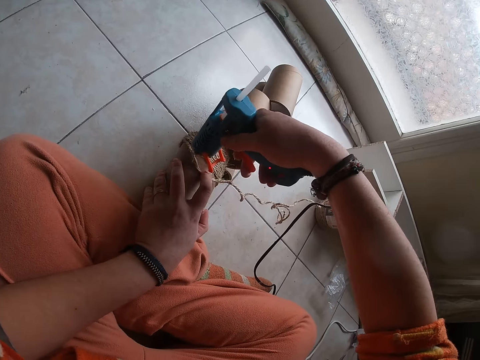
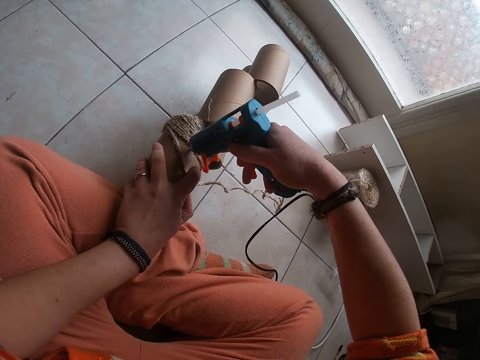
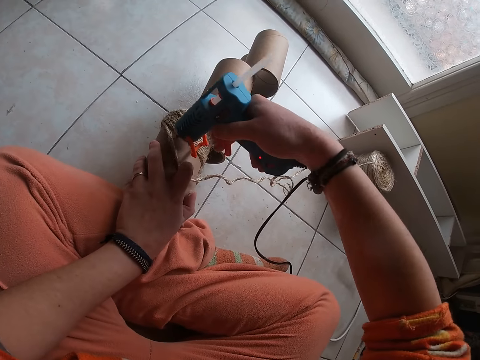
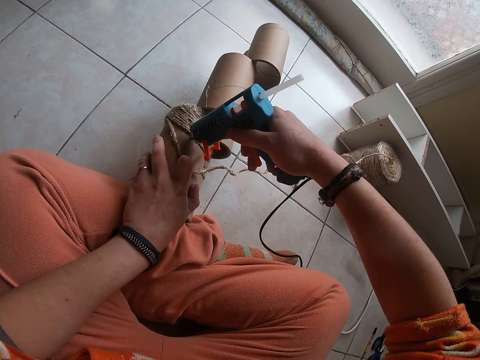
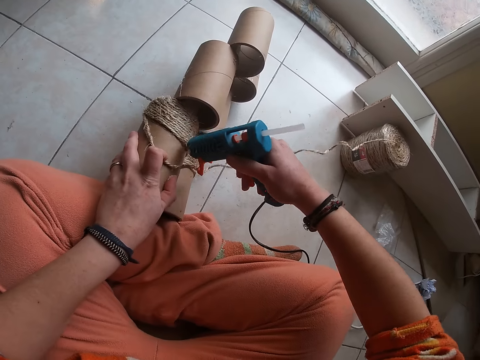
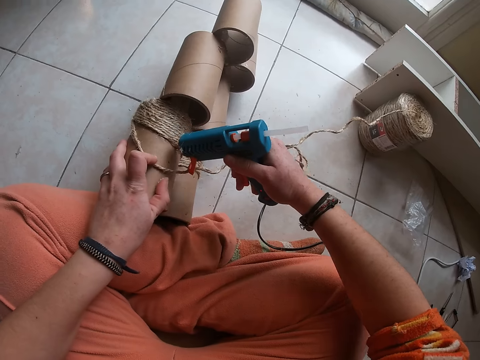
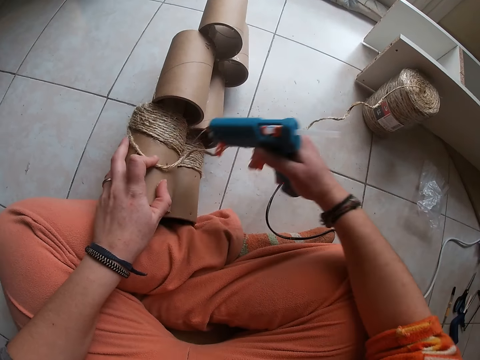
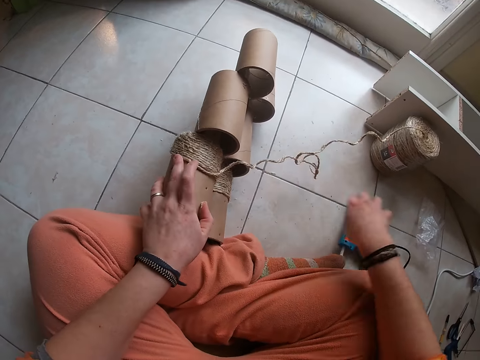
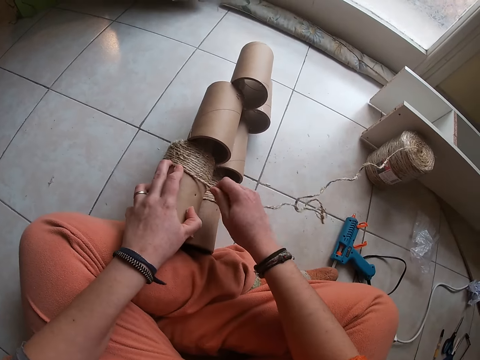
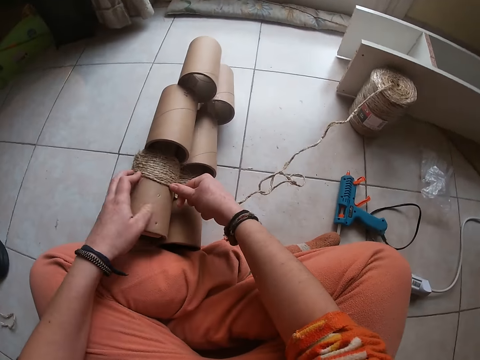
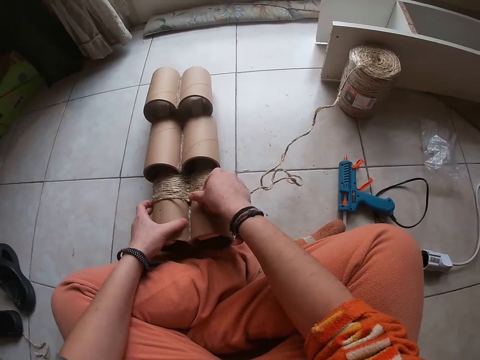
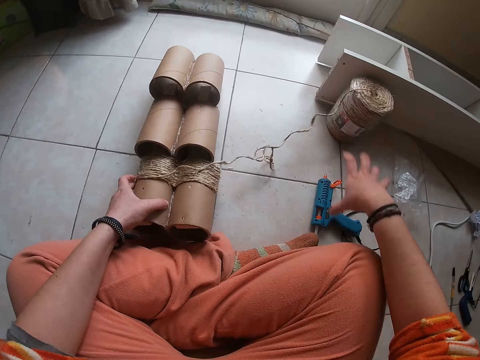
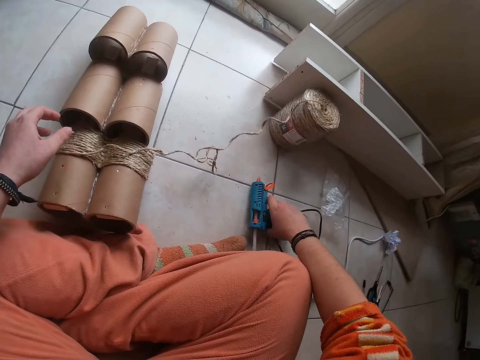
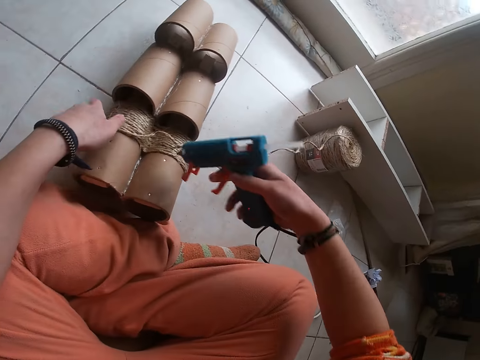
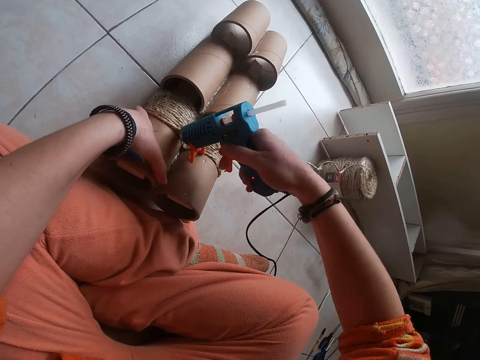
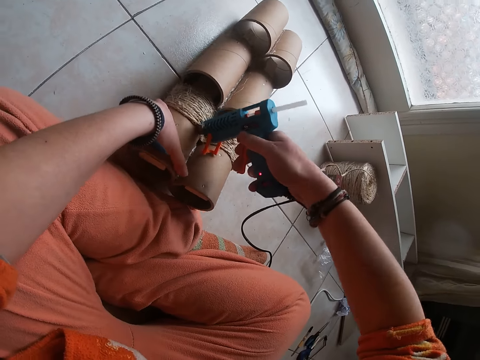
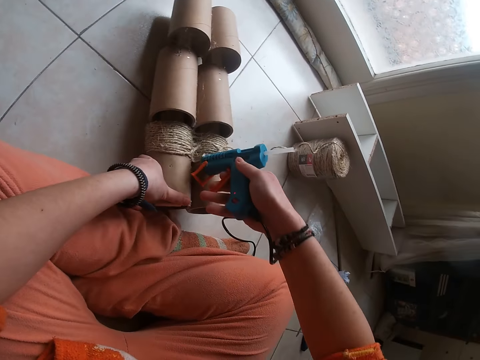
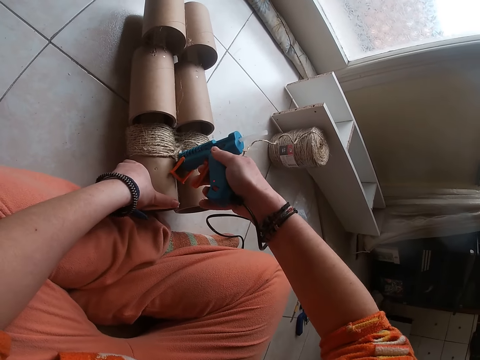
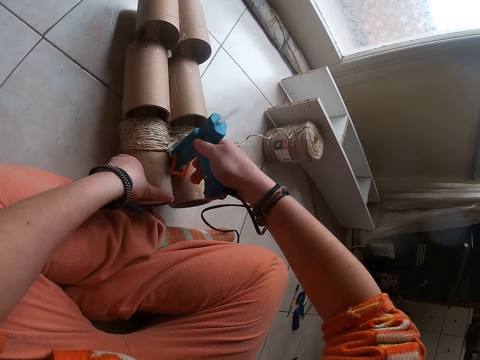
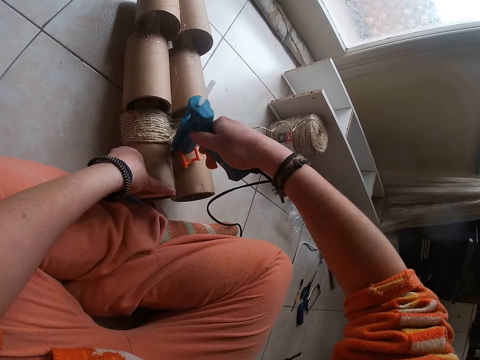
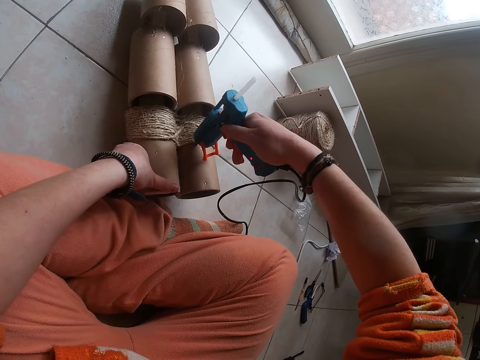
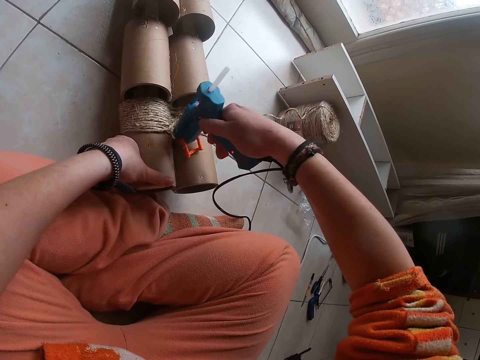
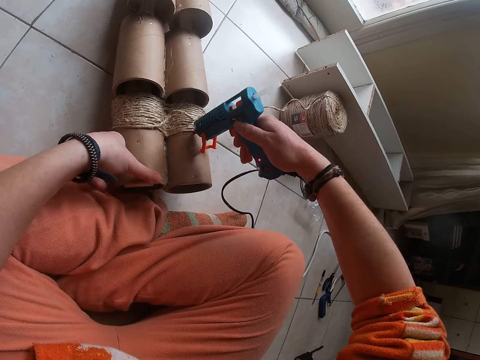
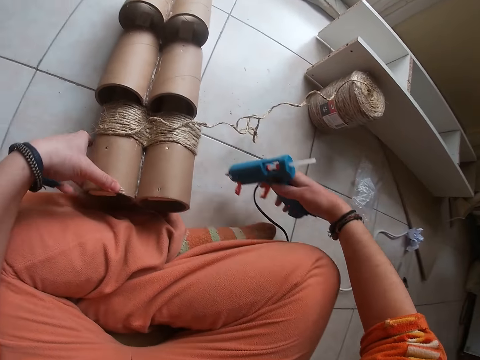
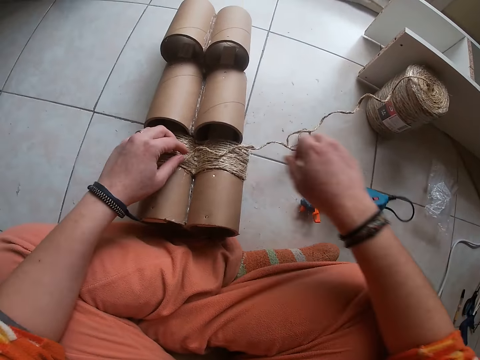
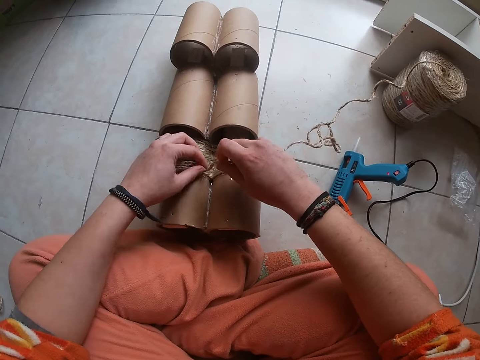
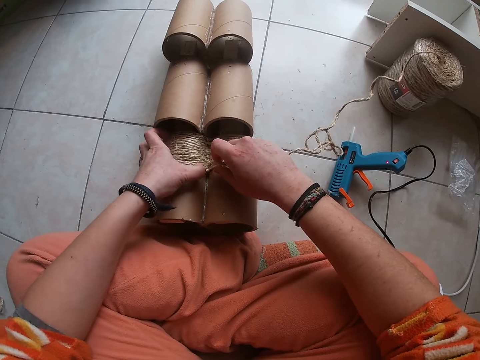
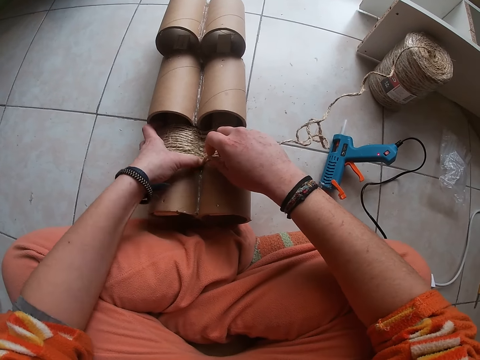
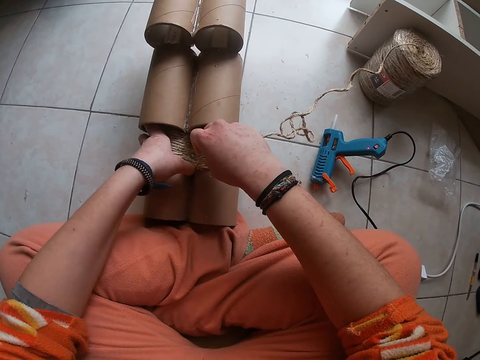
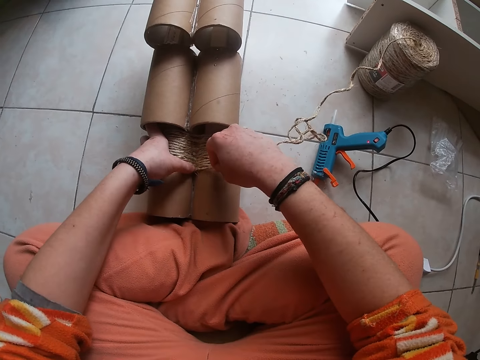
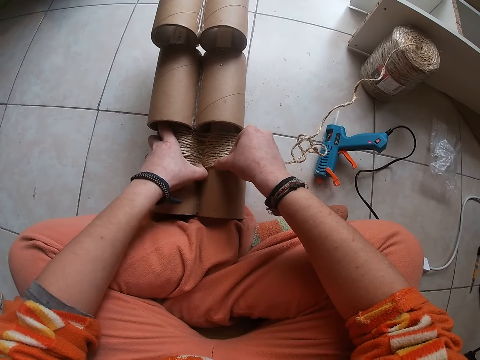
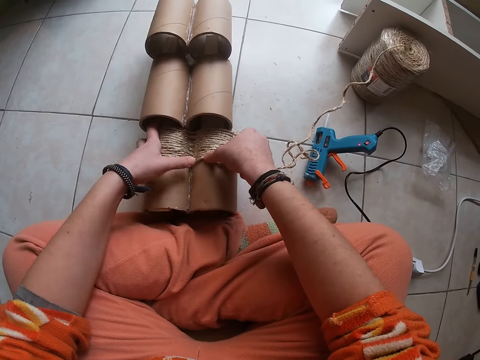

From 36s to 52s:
The camera wearer drops the hot glue gun on the floor with her right hand. She presses the wires on the craft with her fingers. She keeps the craft on the floor with her left hand. She picks up the hot glue gun on the floor with her right hand. She applies glue on the craft with the hot glue gun in her right hand. She drops the hot glue gun on the floor with her right hand. She presses the wires on the craft with her fingers.

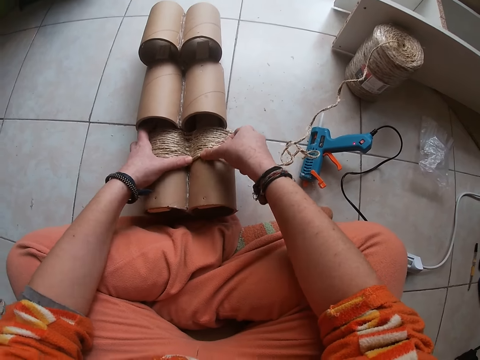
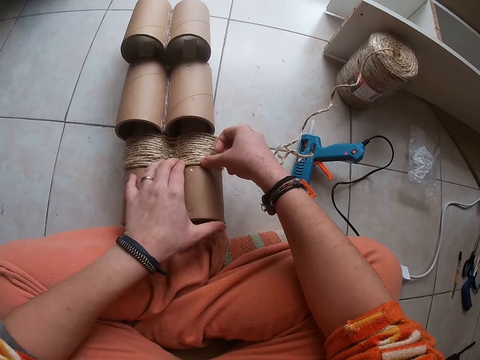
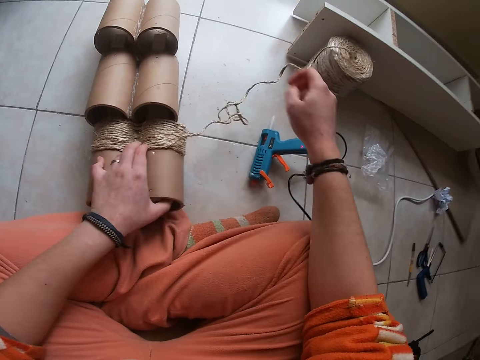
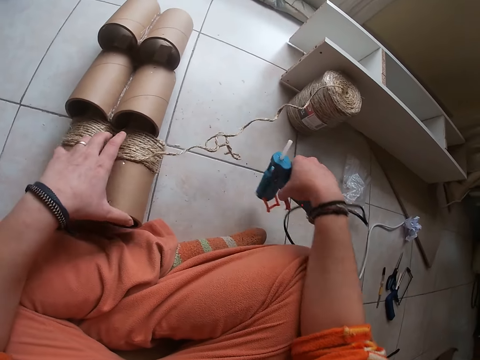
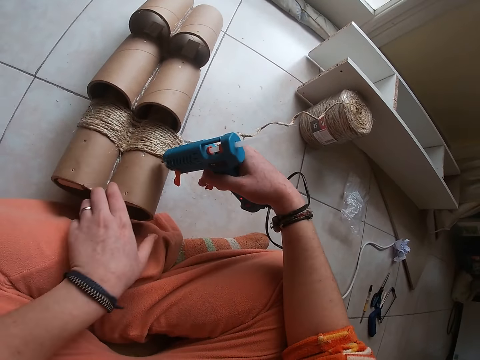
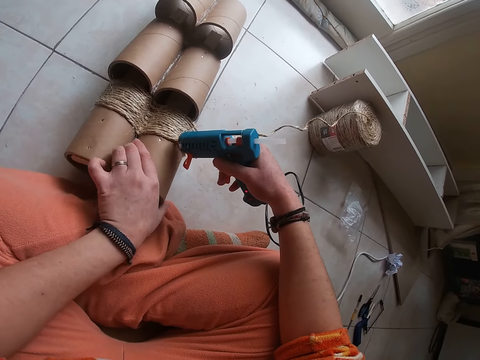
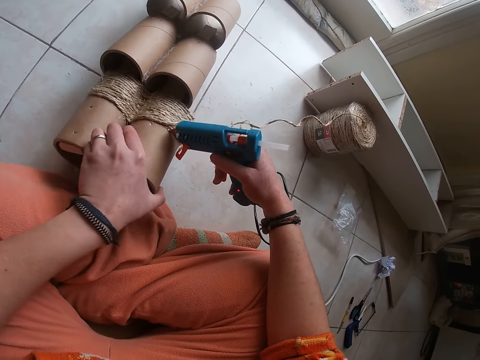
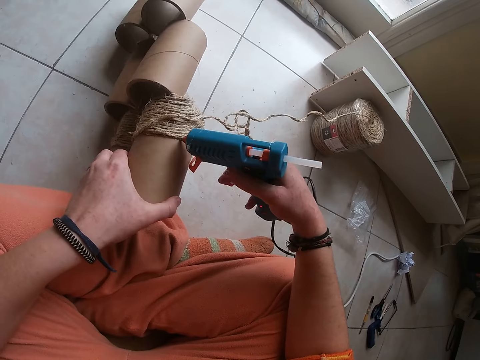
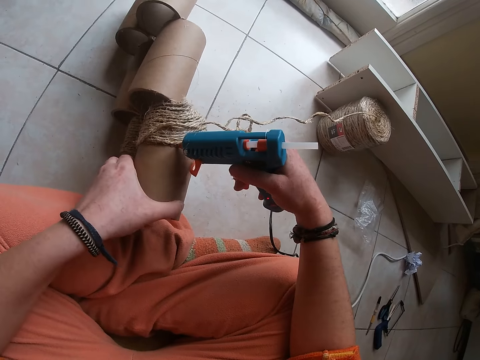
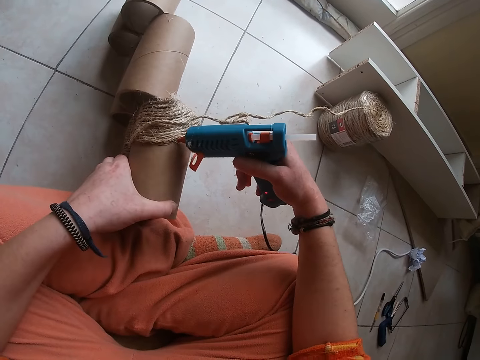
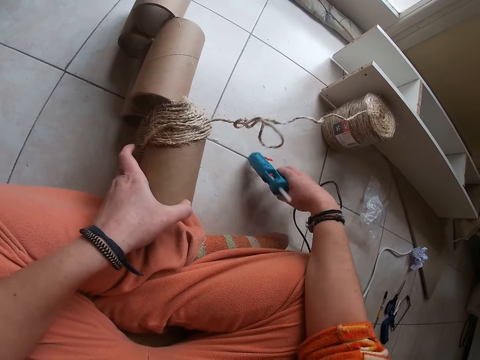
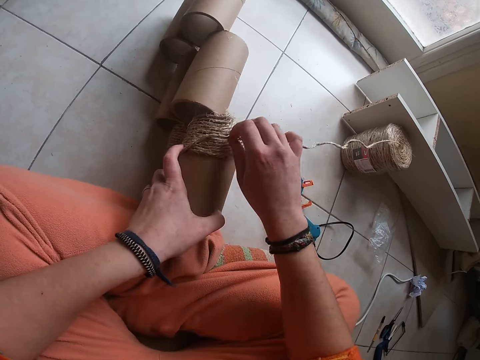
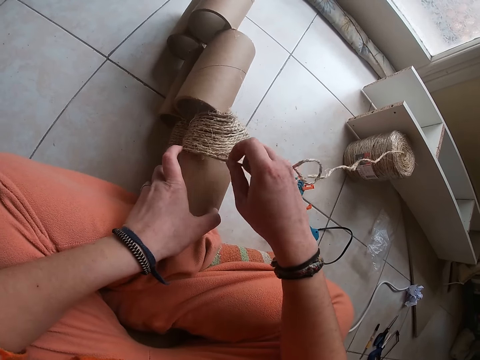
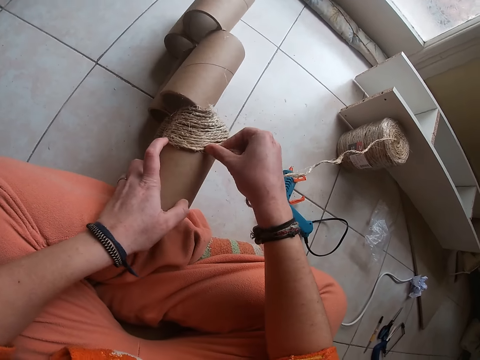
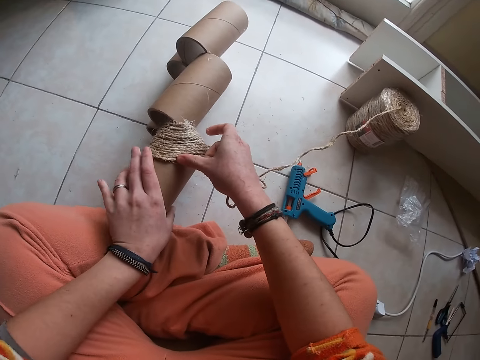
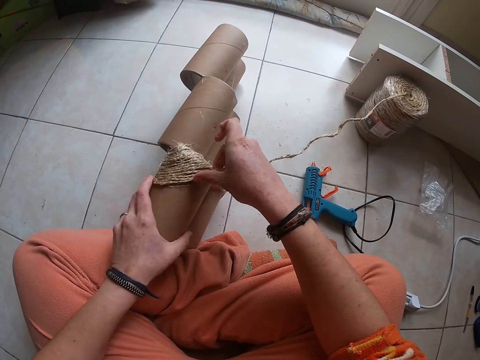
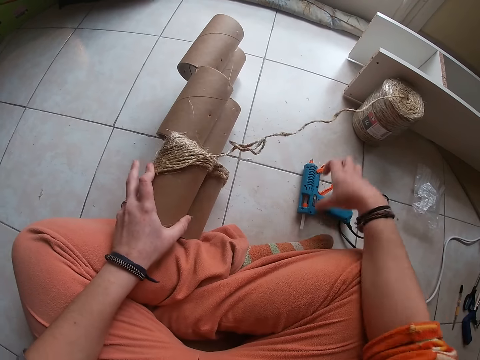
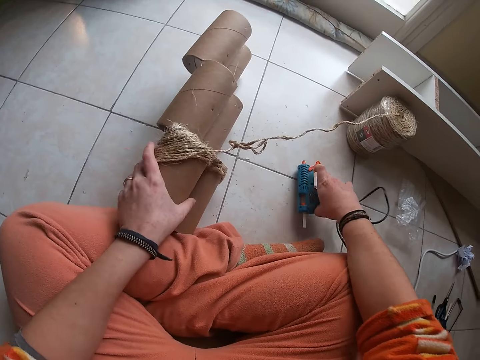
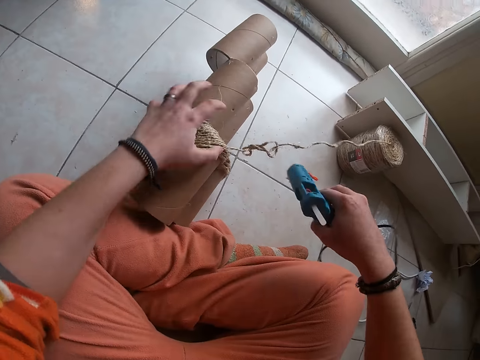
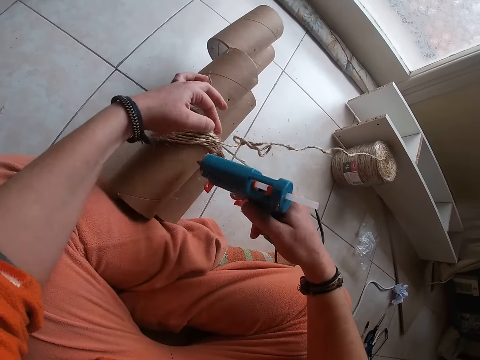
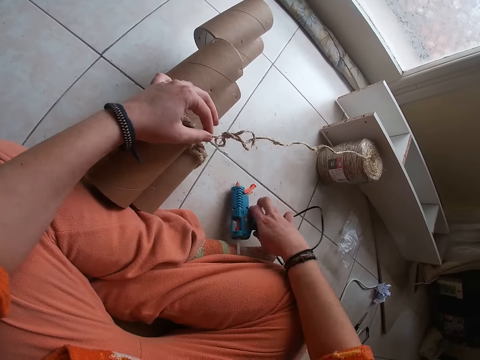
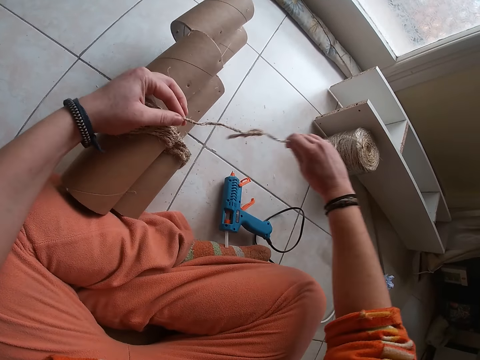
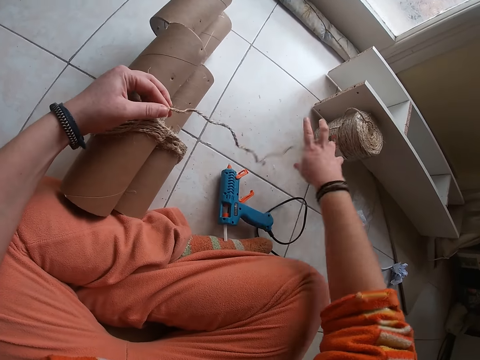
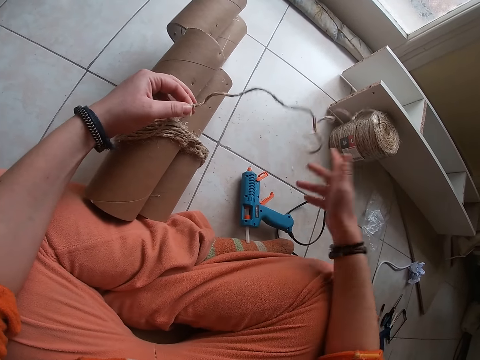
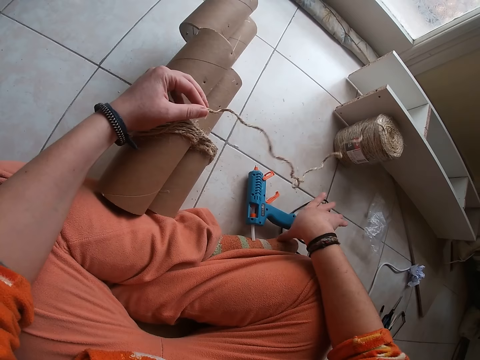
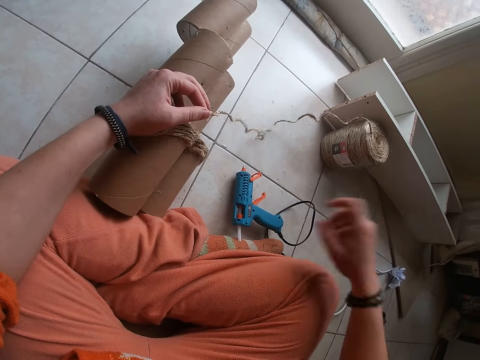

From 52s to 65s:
The camera wearer picks up the hot glue gun on the floor with her right hand. She applies glue on the craft with the hot glue gun in her right hand. She drops the hot glue gun on the floor with her right hand. She presses the wires on the craft with her fingers. She picks up the hot glue gun on the floor with her right hand. She drops the hot glue gun on the floor with her right hand. She stretches the wire on the craft with her right hand.
